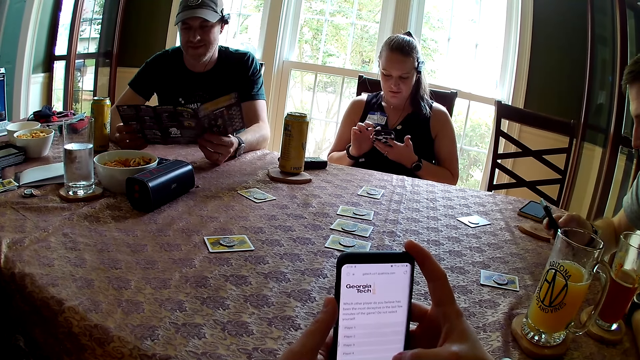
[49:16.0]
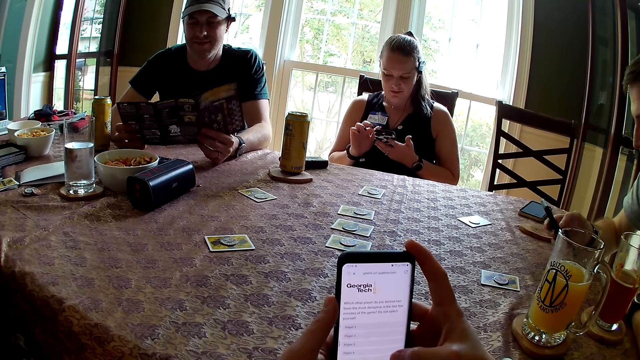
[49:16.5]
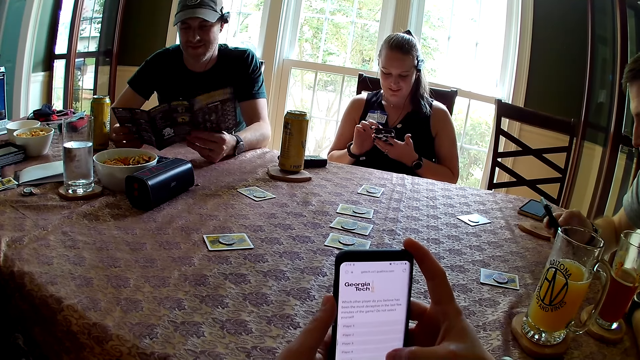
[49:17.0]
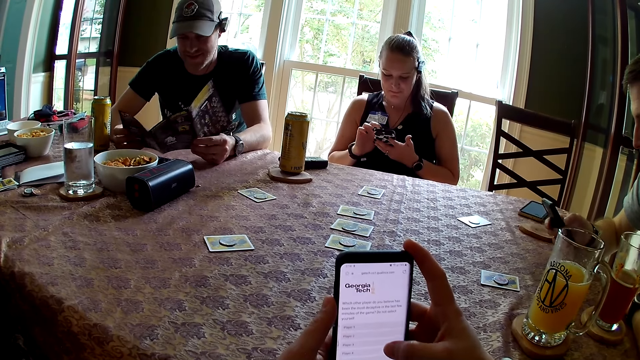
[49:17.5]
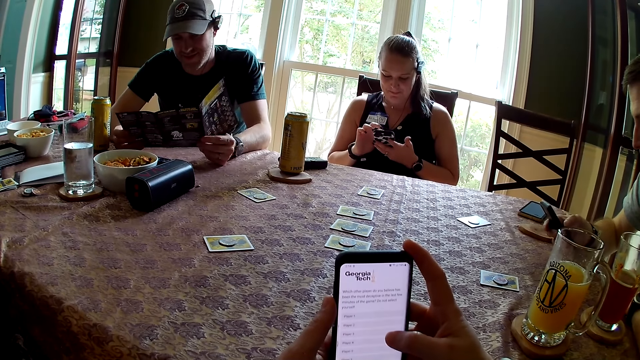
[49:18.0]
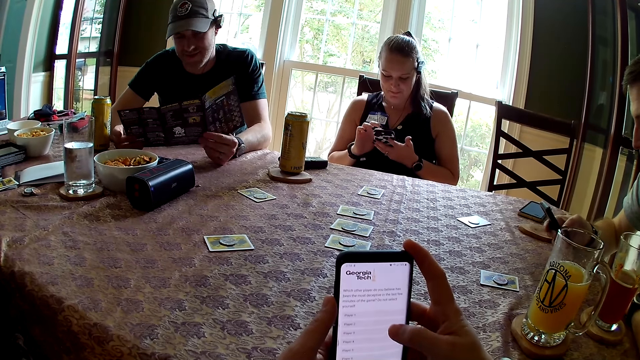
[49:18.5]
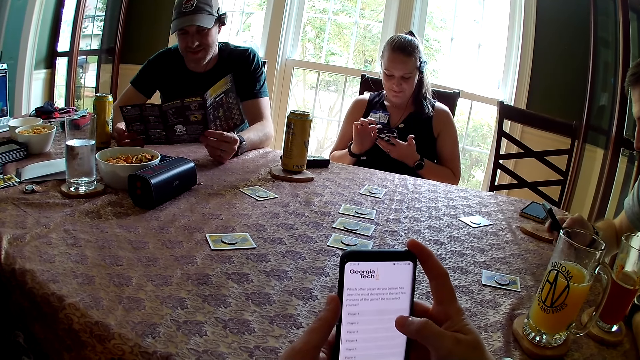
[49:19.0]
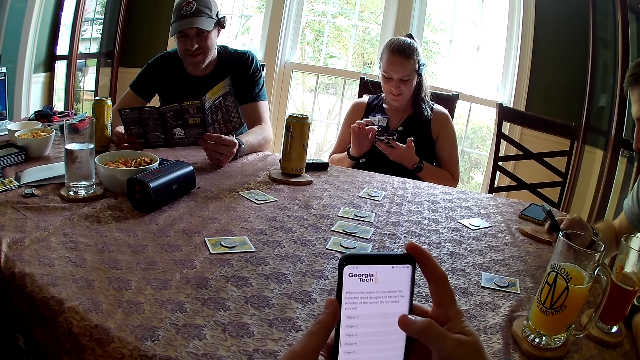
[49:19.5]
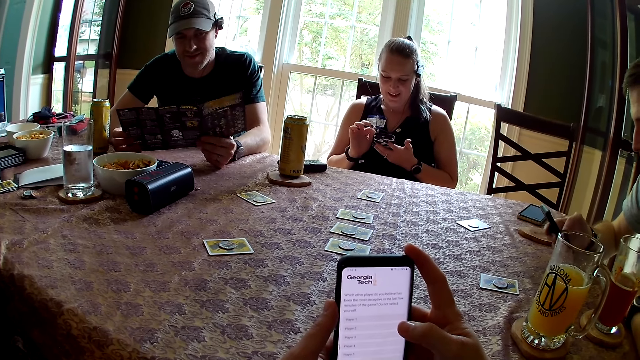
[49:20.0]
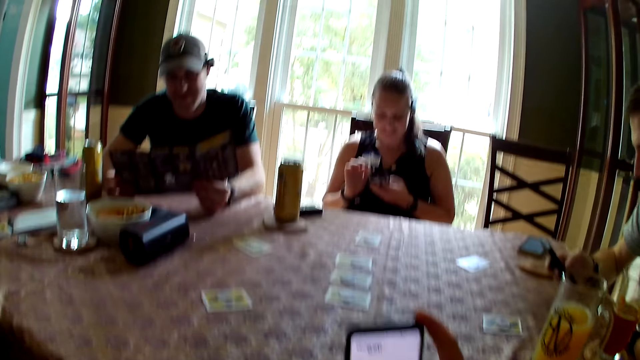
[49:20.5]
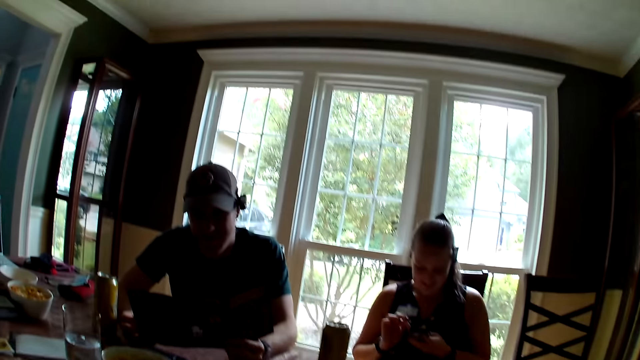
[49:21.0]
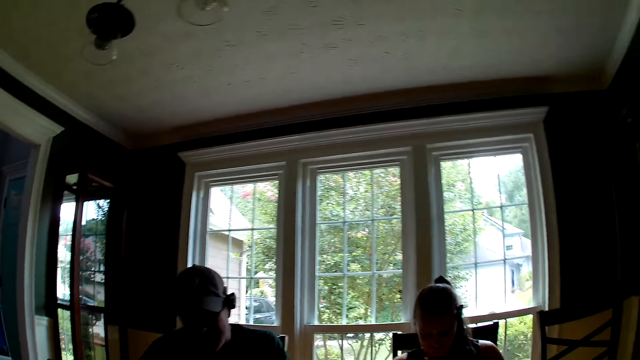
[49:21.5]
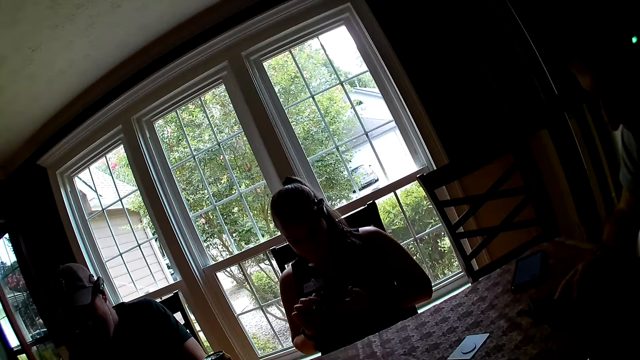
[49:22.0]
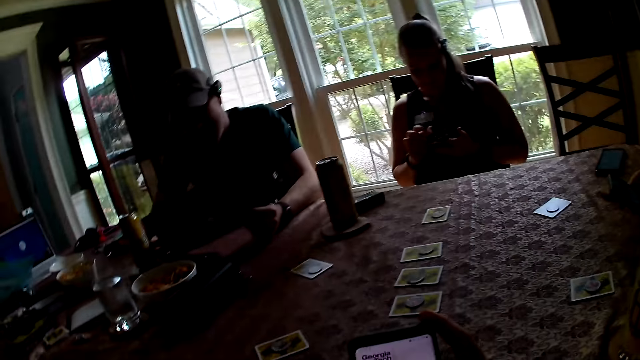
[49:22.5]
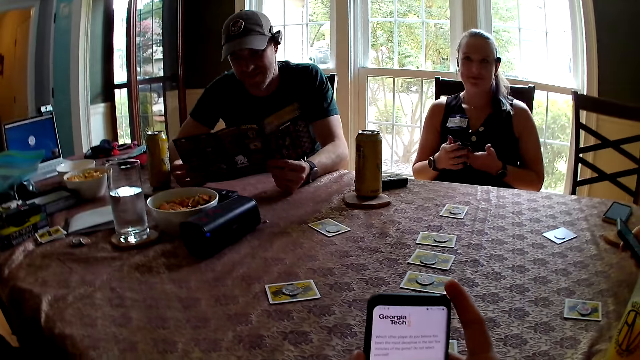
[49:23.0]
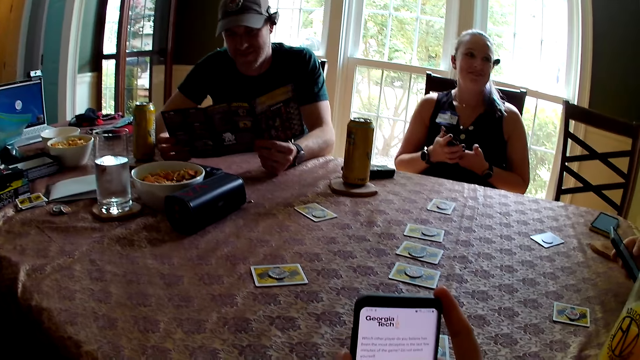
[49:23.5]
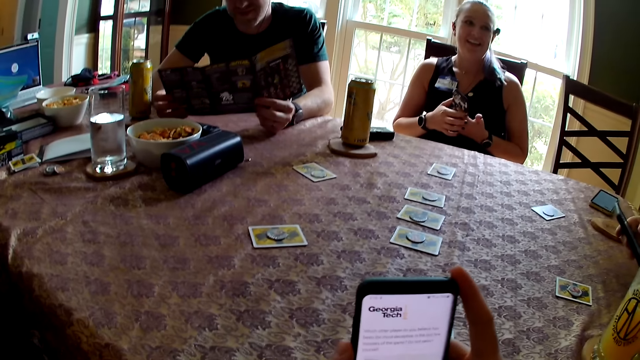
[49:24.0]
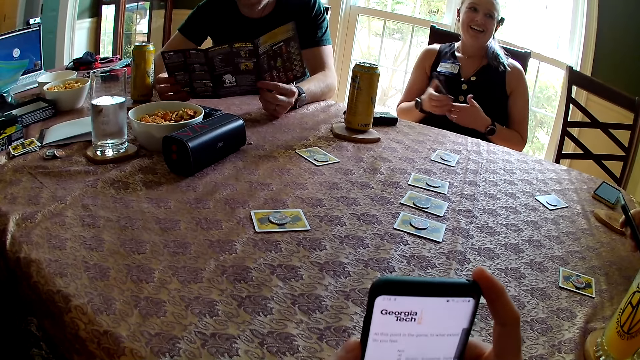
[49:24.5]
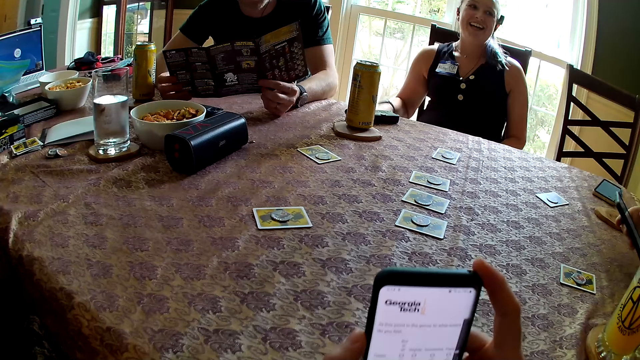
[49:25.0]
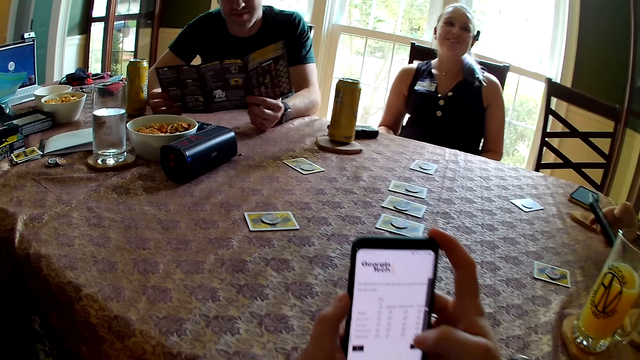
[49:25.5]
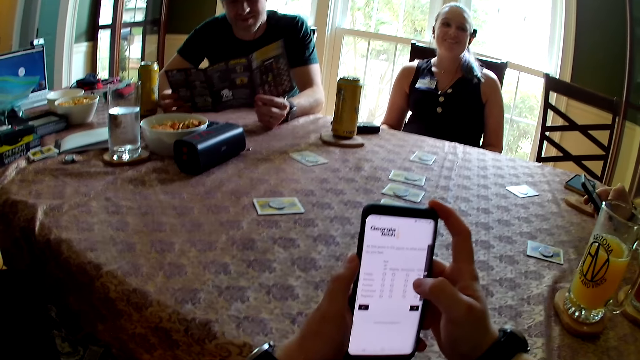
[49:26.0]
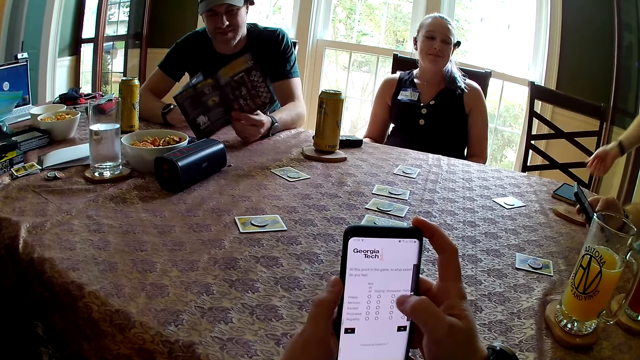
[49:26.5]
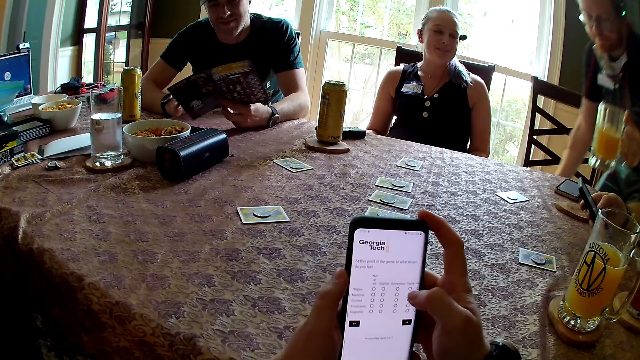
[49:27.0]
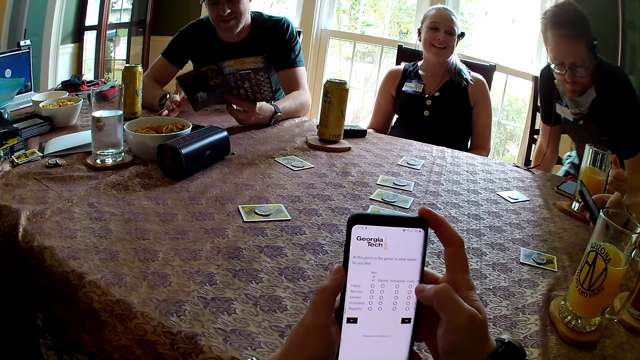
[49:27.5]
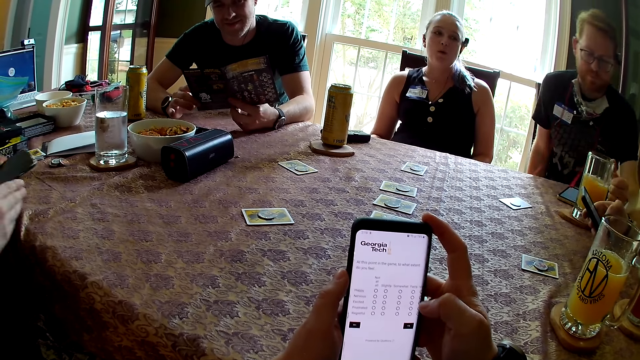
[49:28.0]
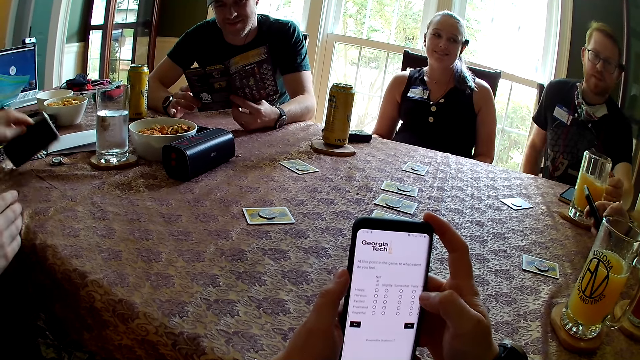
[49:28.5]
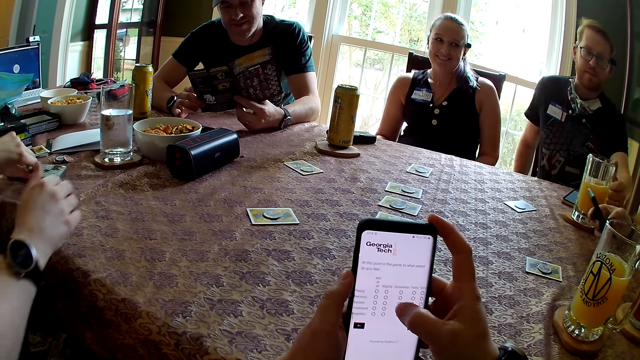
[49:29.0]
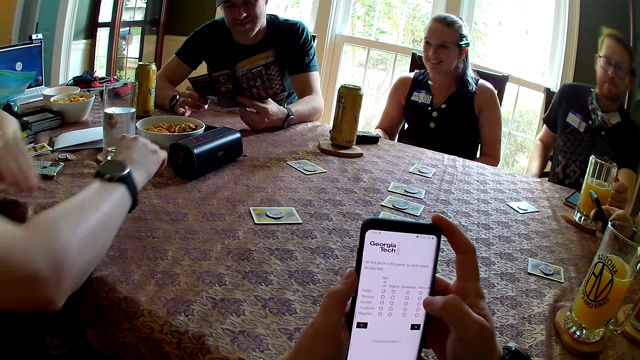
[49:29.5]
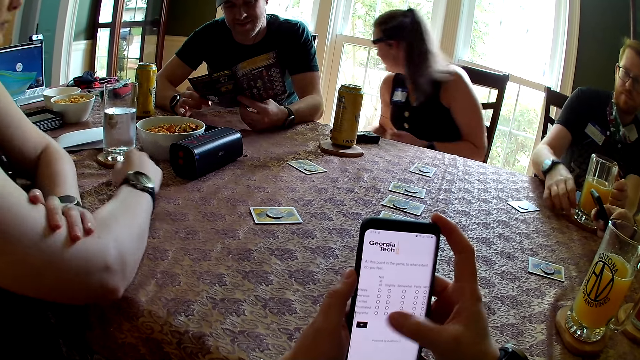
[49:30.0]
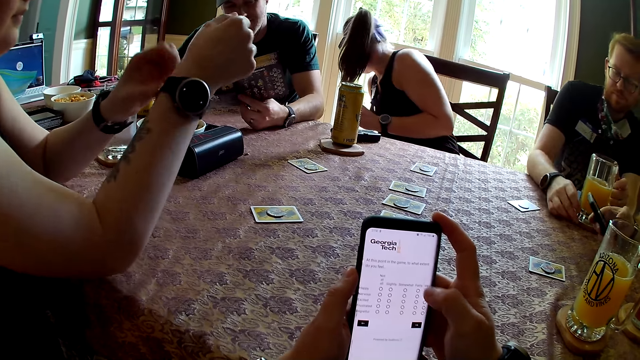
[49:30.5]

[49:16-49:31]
A man holds the leaflet with both hands. A woman interacts with another man. A third man speaks to the group of people at the table. The woman responds to the third man. The second man places a glass of juice on a coaster on the table with his left hand and sits on his chair at the table. Another woman places her phone on the table with her left hand.

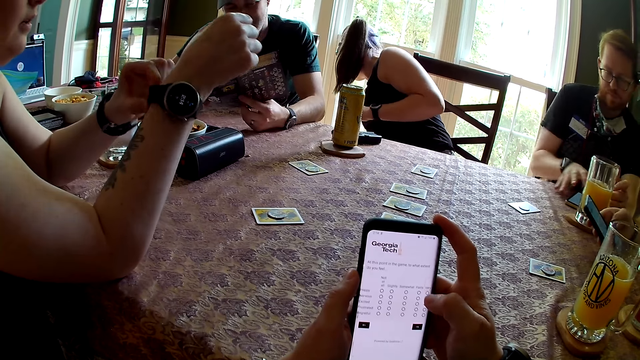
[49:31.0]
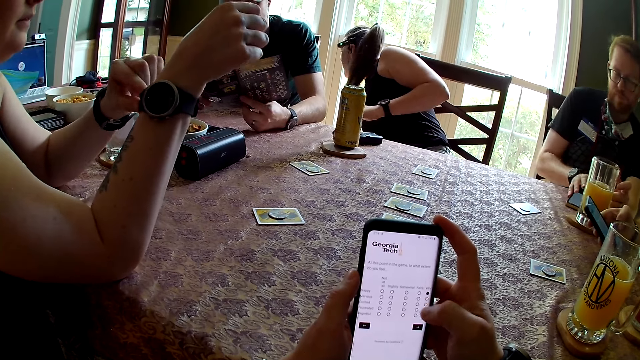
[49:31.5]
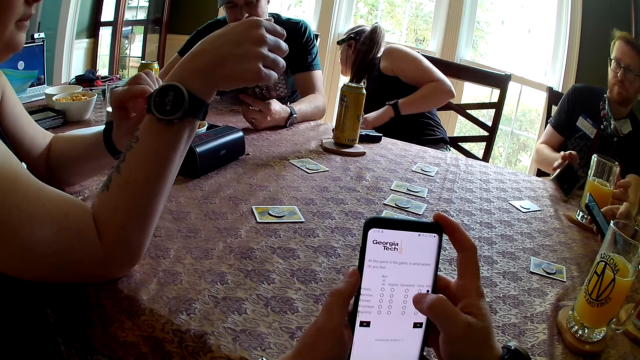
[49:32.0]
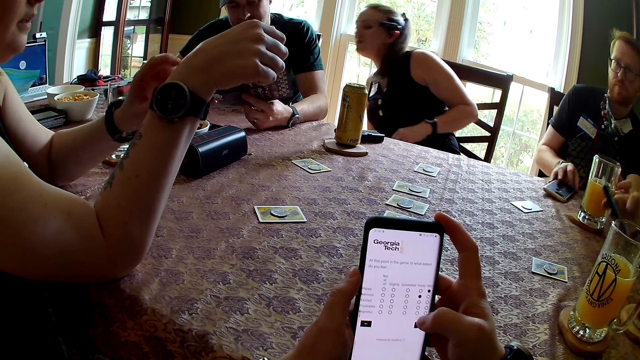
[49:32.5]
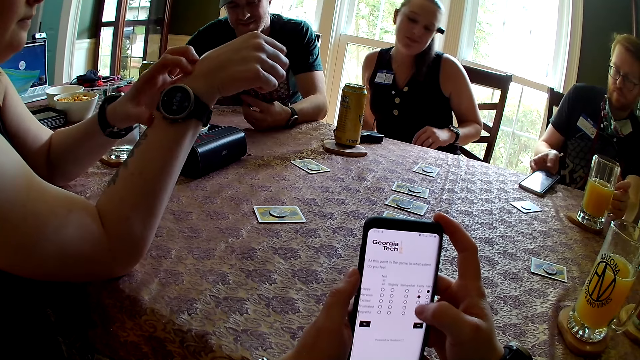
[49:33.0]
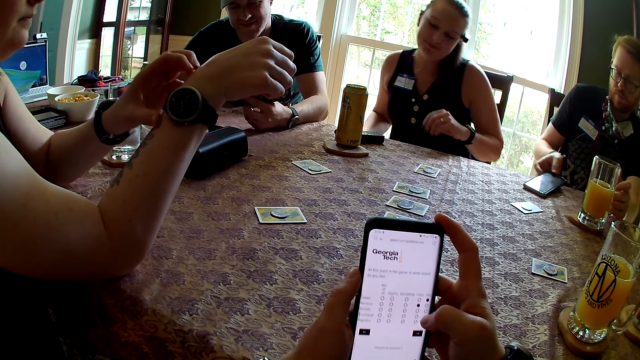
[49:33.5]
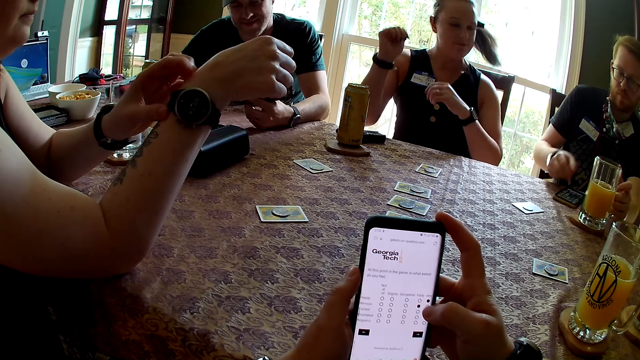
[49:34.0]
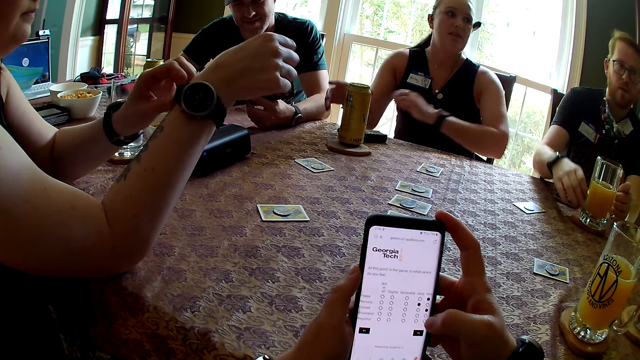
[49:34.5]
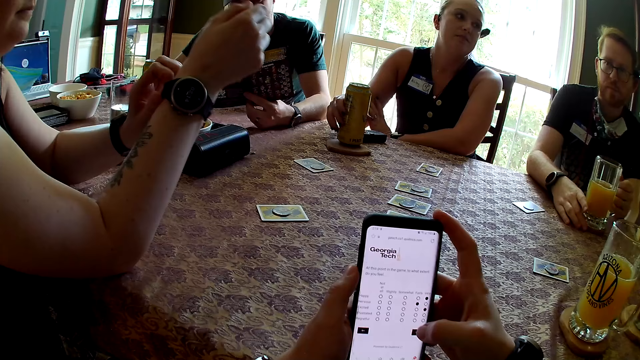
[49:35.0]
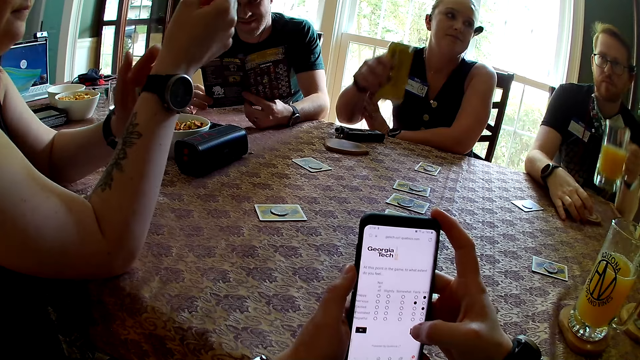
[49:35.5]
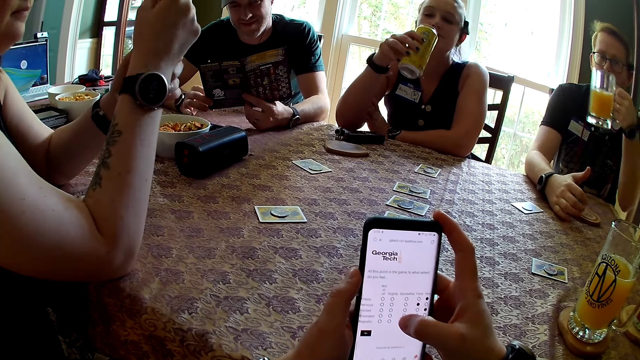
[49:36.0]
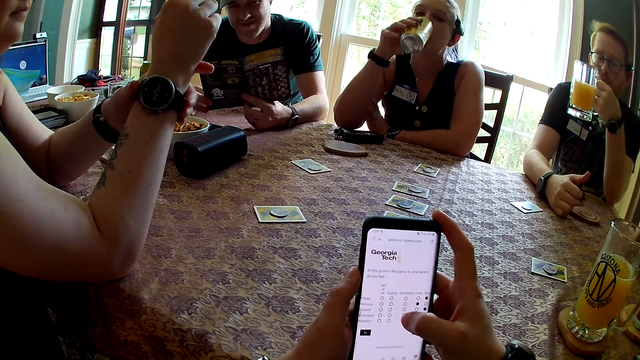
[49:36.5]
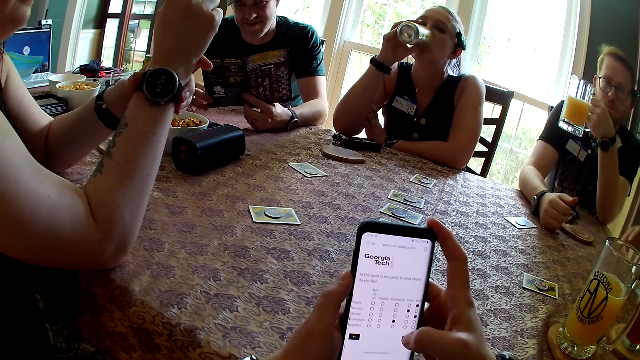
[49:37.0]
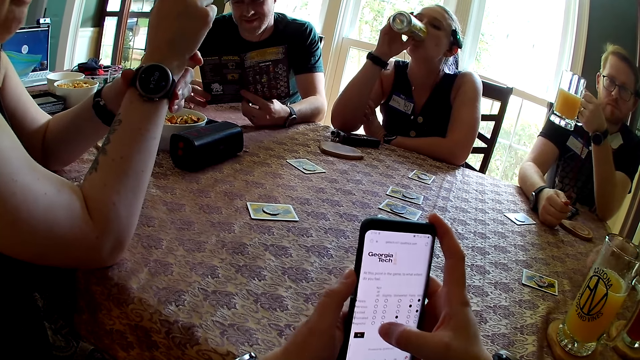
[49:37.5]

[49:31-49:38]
The woman picks up her canned drink with her right hand. The man picks up his glass of juice from the table with his left hand. The woman takes a sip from the canned drink in her right hand.
